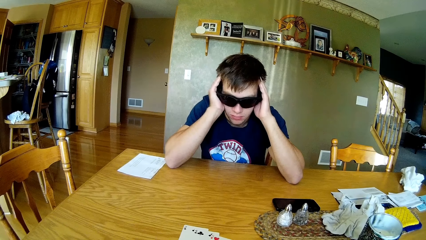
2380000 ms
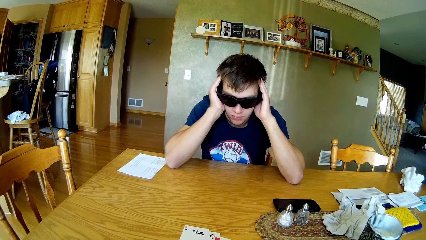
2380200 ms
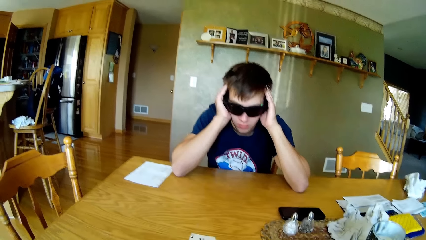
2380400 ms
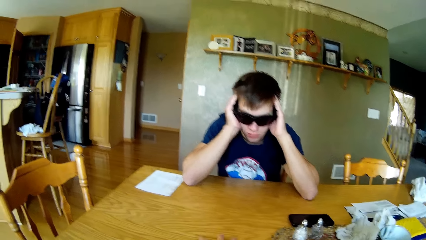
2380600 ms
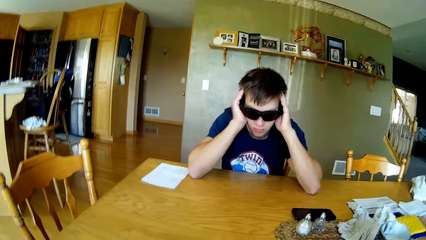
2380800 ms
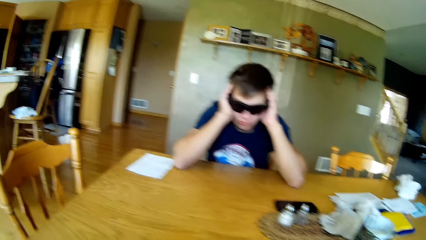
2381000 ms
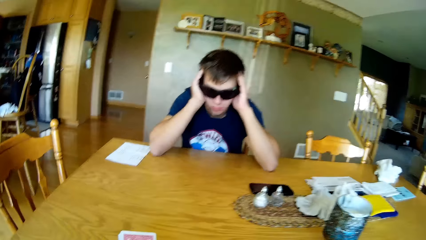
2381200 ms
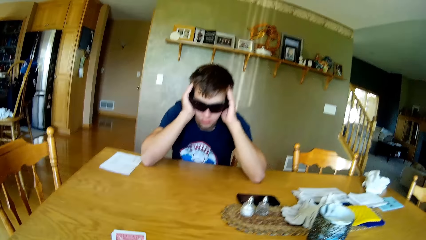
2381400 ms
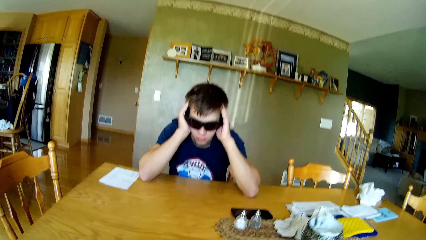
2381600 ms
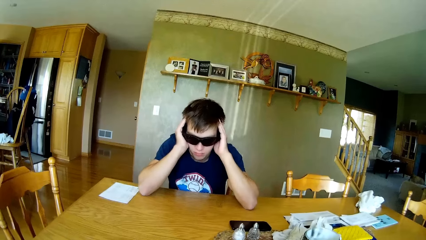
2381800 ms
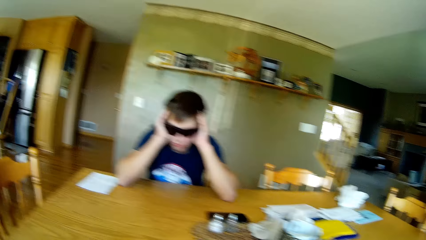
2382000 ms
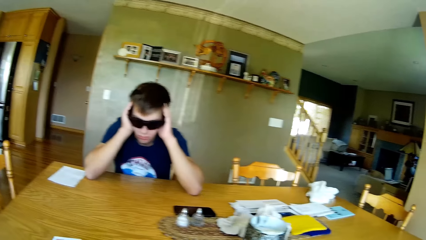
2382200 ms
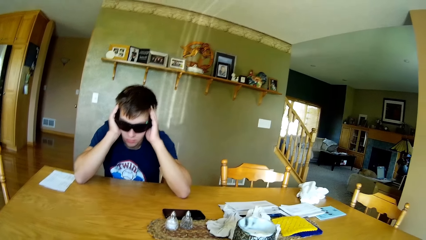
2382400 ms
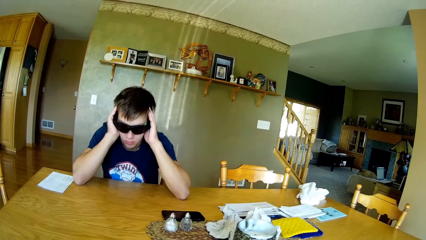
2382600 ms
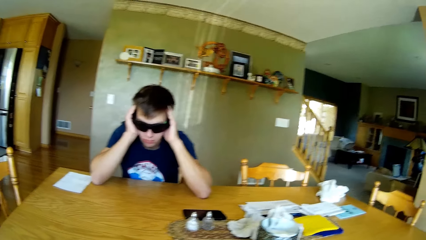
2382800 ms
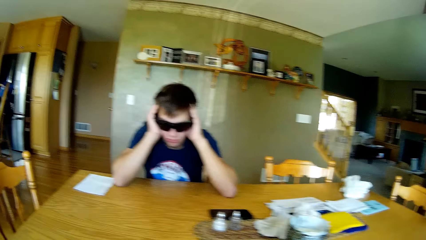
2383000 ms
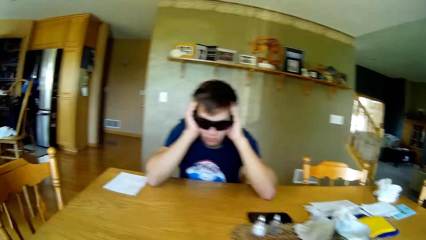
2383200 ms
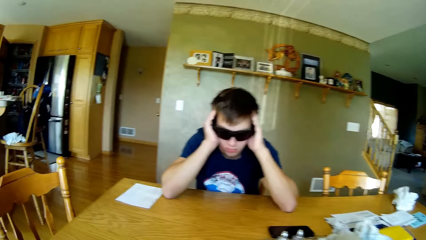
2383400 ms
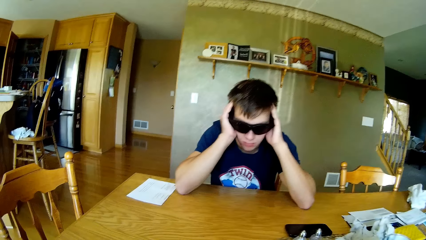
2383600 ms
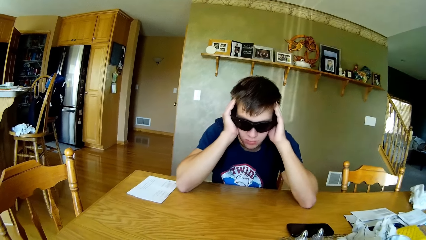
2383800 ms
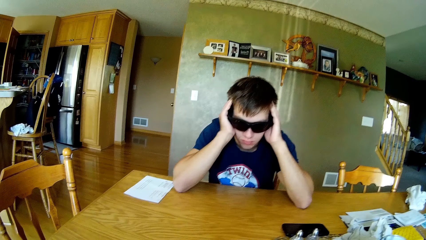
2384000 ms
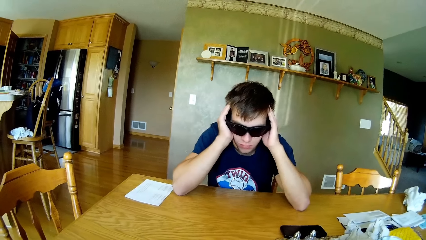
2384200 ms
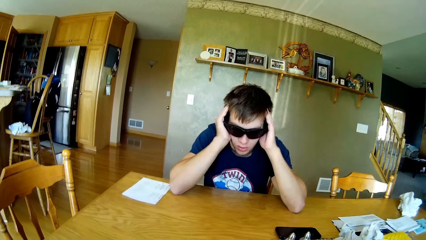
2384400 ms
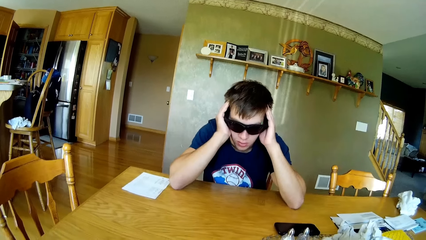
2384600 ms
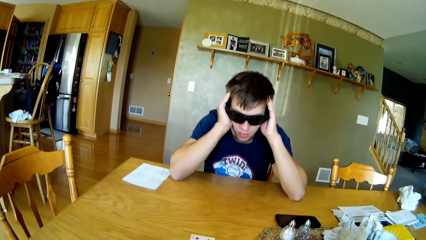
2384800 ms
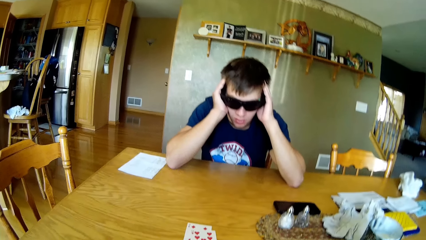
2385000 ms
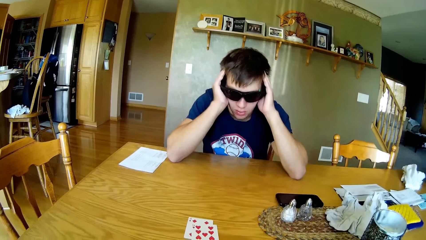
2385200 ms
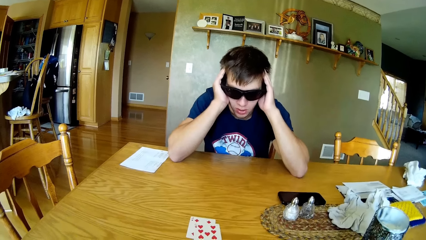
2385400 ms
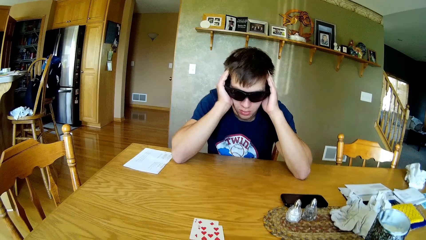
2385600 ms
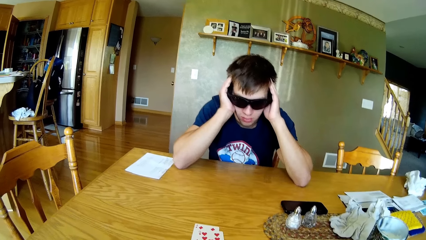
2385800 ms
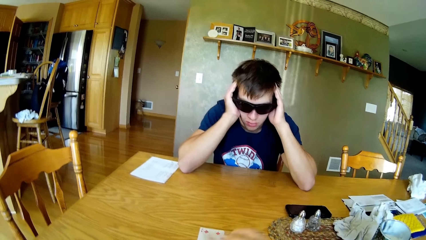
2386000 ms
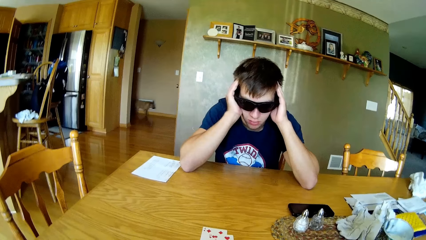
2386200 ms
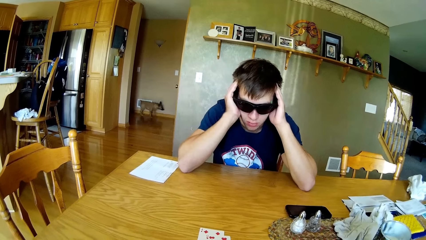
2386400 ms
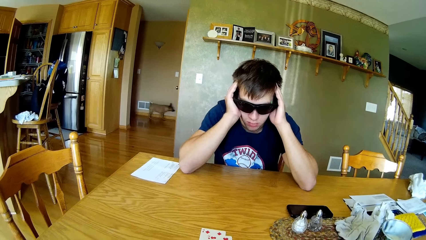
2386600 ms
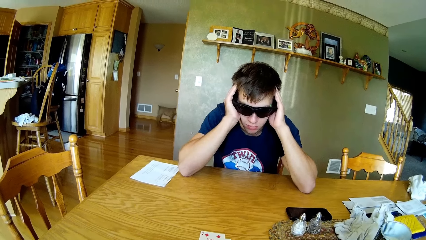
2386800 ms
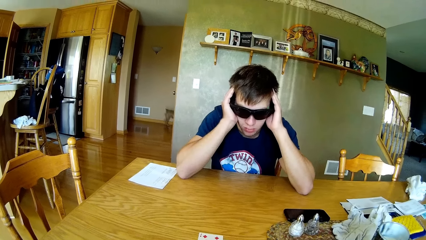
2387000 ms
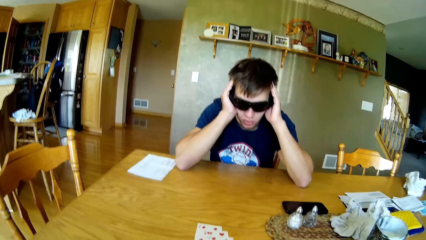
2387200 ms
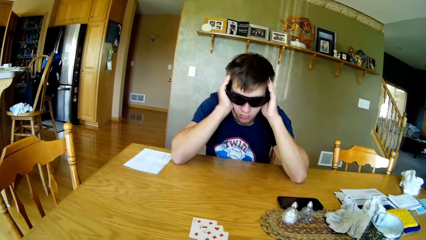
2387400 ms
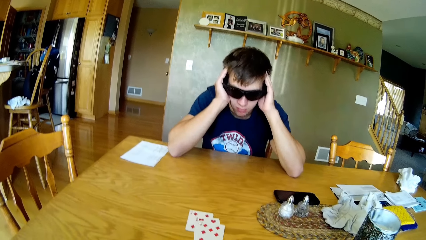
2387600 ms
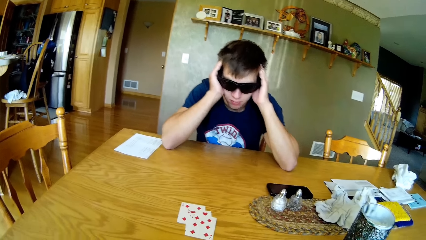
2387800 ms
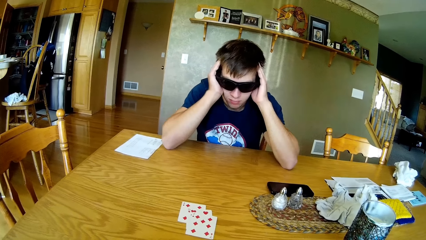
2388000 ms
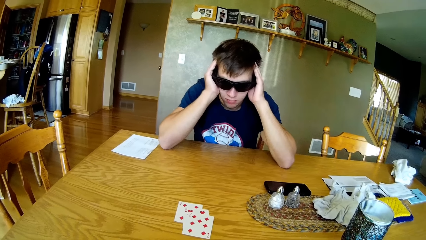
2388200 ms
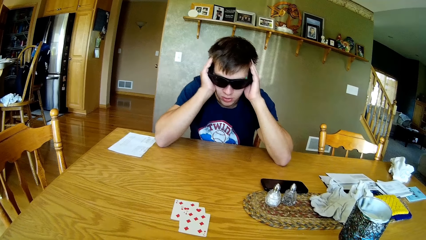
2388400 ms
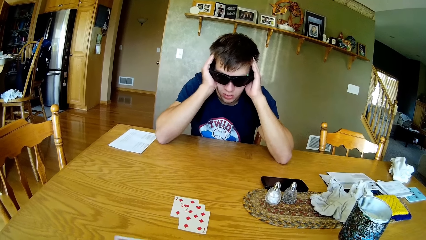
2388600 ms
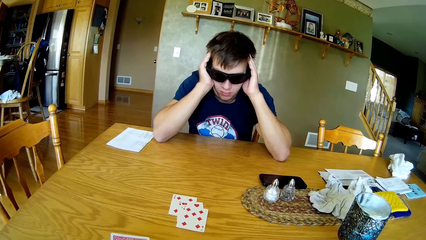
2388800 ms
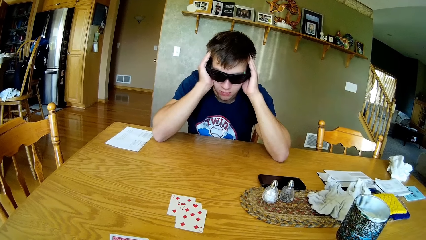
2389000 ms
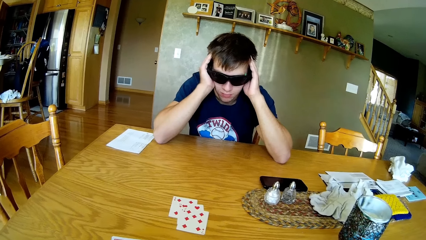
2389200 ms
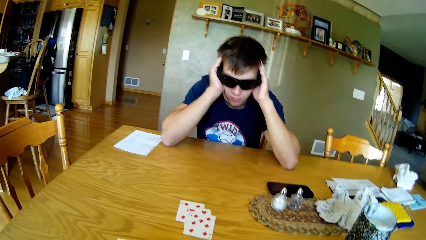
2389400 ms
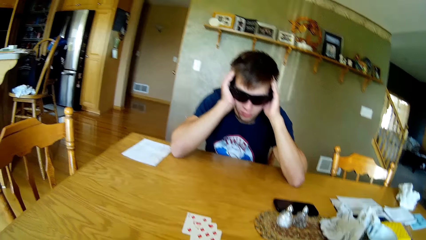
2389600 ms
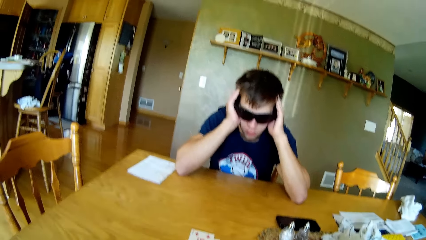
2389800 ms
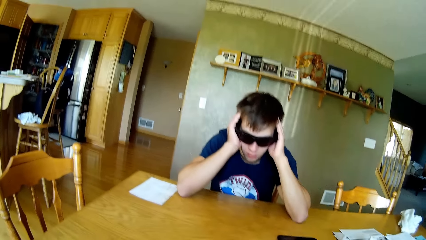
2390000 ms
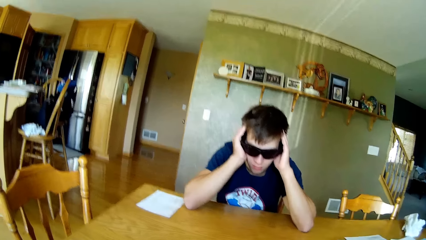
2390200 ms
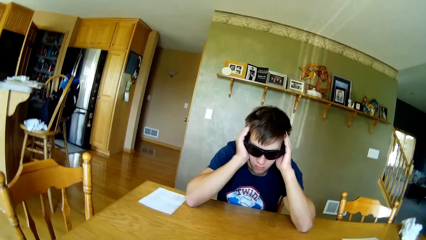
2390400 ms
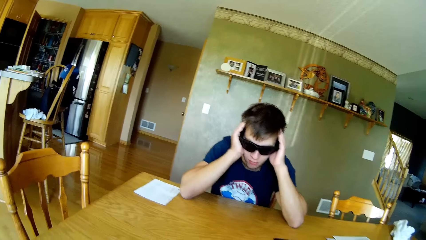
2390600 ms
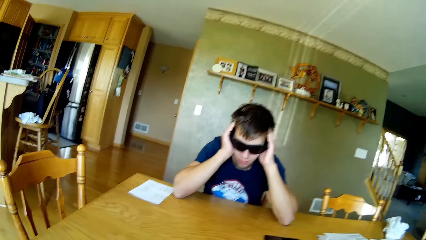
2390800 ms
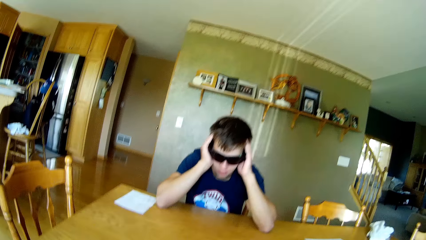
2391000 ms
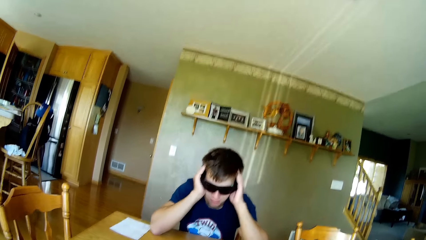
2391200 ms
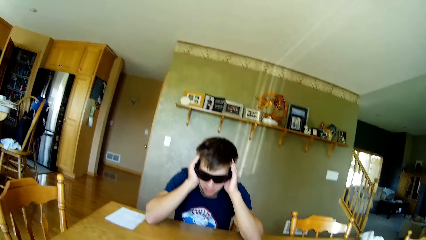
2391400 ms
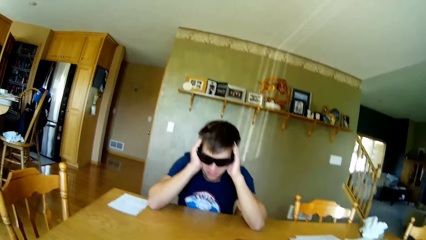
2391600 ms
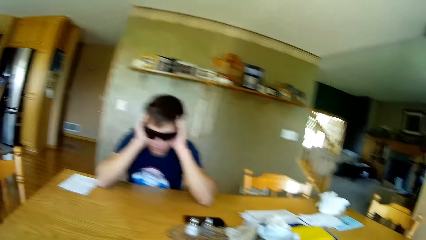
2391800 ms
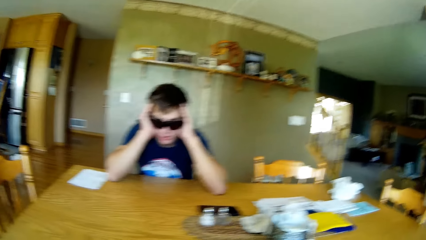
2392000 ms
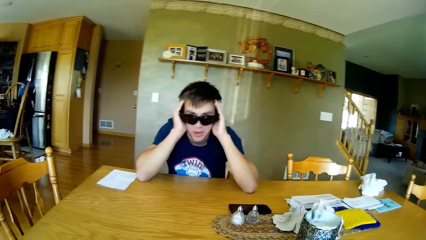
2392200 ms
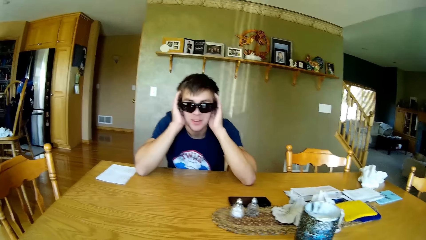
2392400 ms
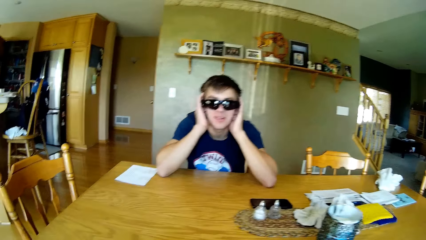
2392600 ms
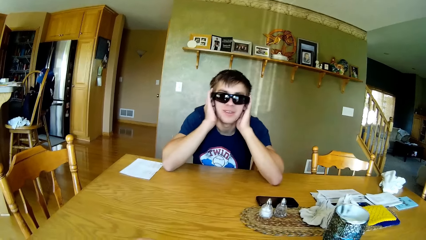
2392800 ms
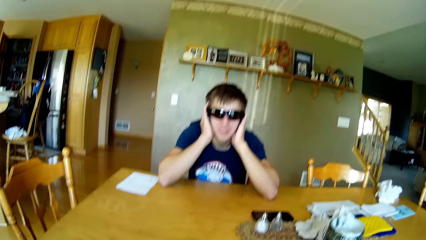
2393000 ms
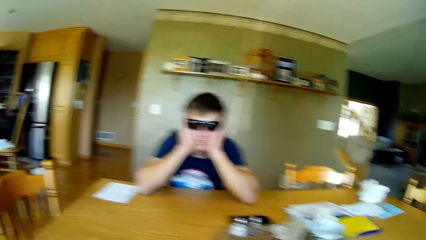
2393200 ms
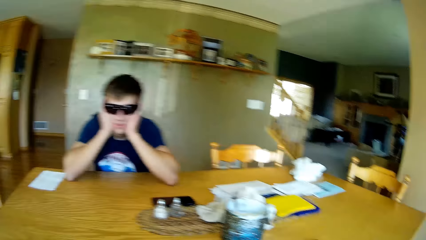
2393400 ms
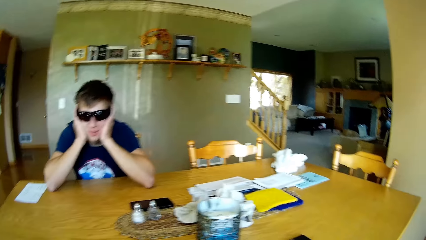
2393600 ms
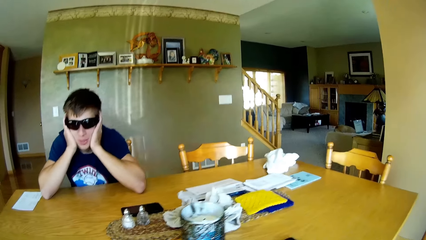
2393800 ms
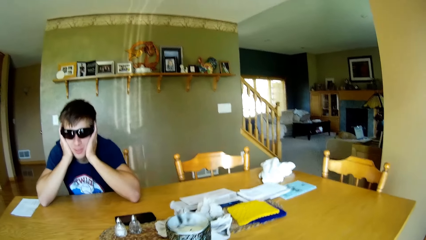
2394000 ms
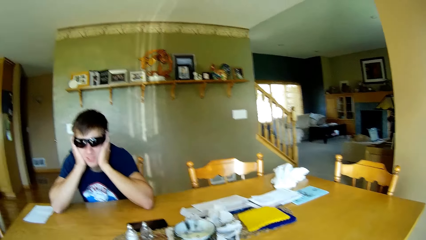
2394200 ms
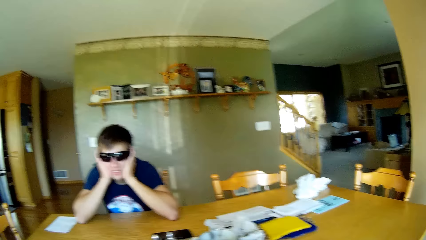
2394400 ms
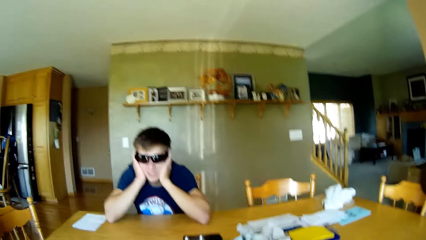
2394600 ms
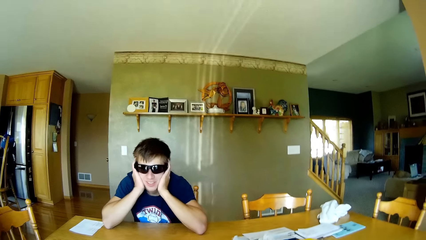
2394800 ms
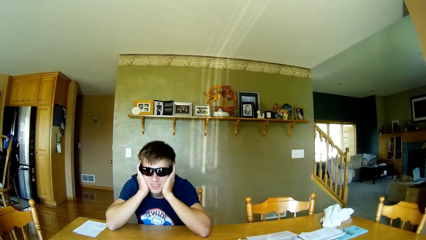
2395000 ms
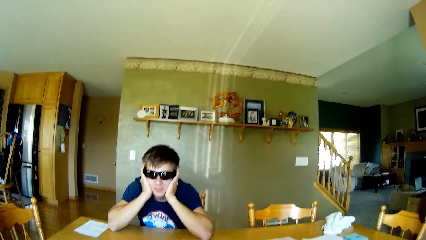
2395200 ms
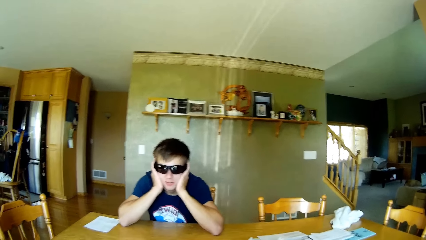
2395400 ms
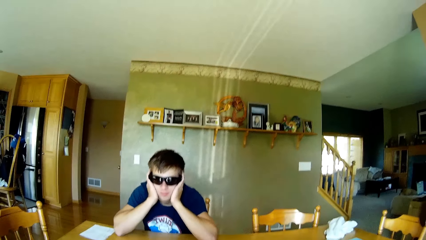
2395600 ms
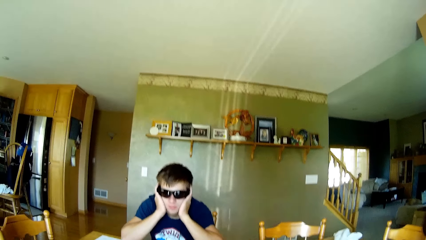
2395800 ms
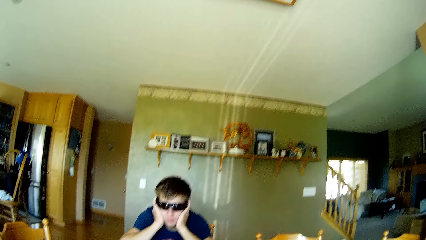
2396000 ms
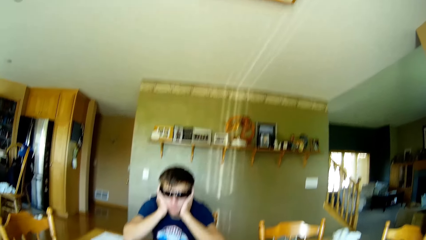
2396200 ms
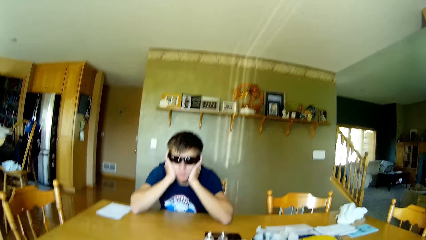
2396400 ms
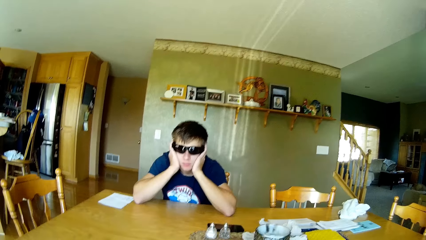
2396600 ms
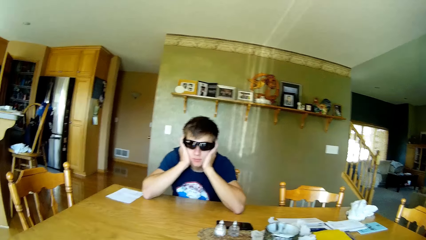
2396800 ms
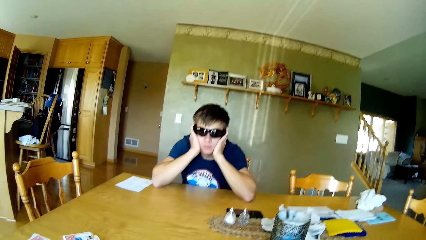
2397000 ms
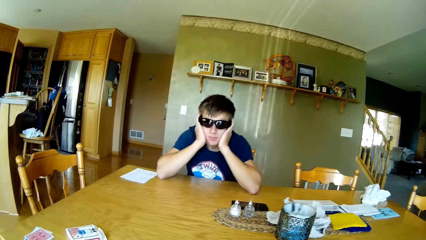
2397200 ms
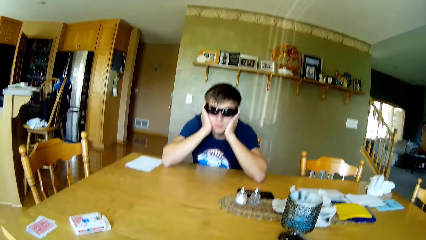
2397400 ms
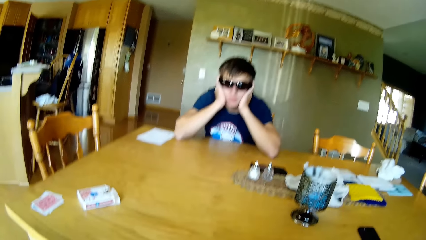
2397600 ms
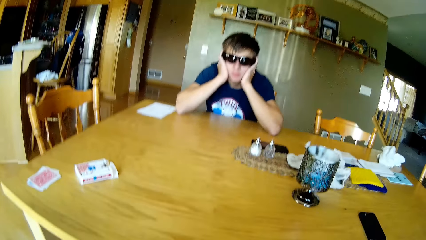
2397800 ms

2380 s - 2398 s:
The camera wearer looks around.
